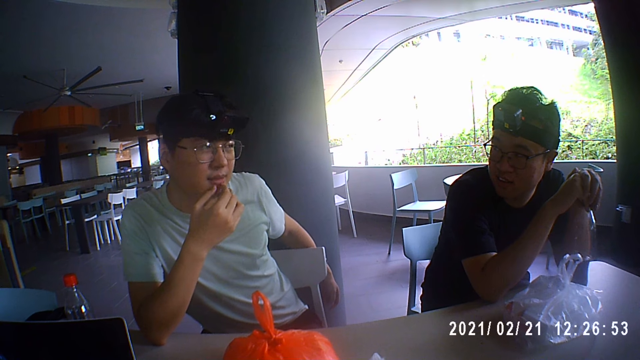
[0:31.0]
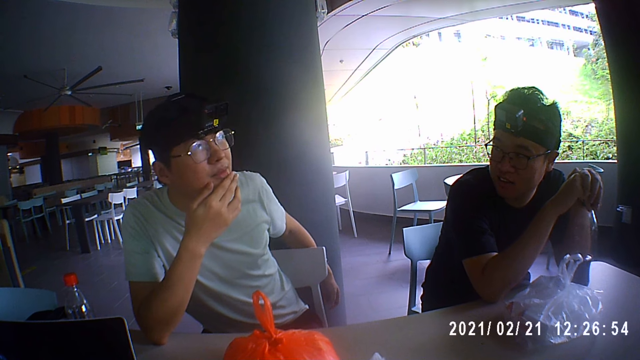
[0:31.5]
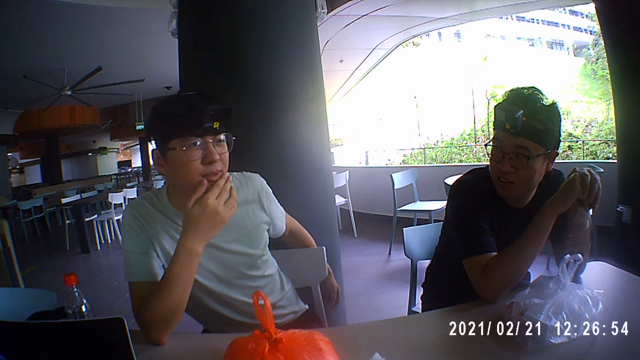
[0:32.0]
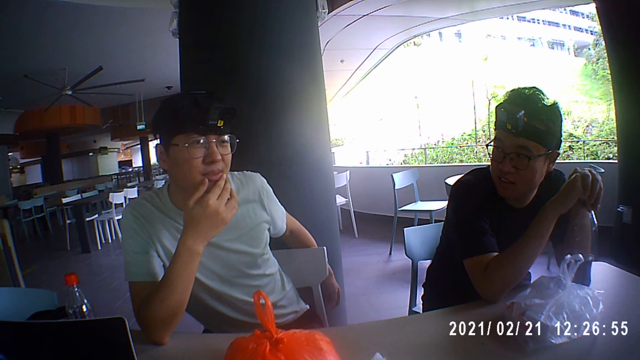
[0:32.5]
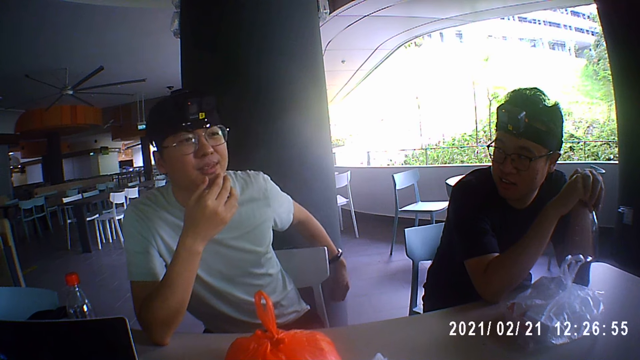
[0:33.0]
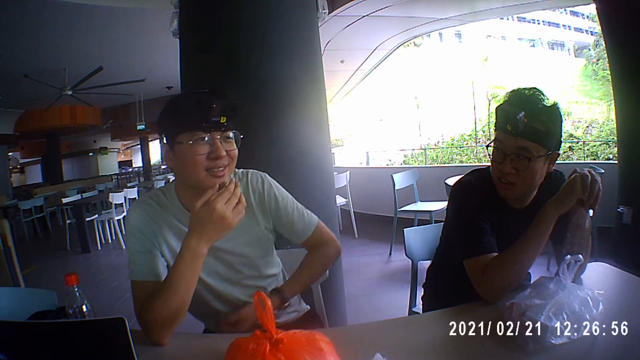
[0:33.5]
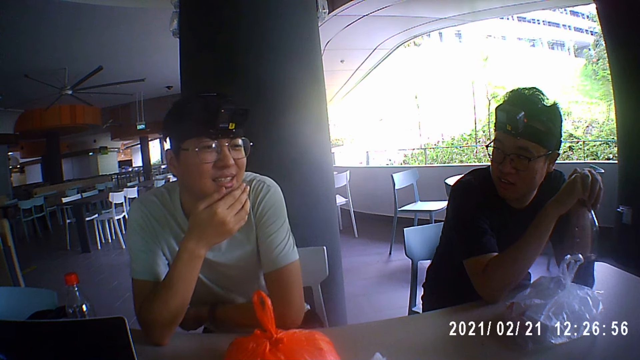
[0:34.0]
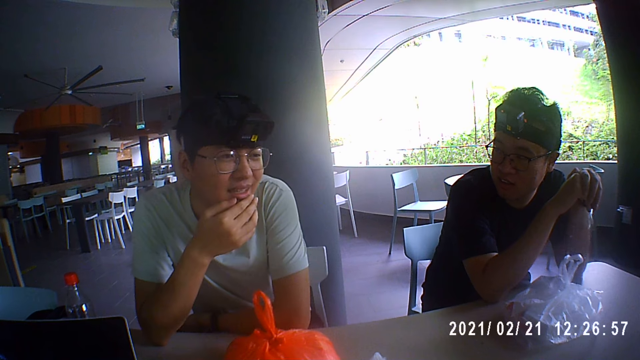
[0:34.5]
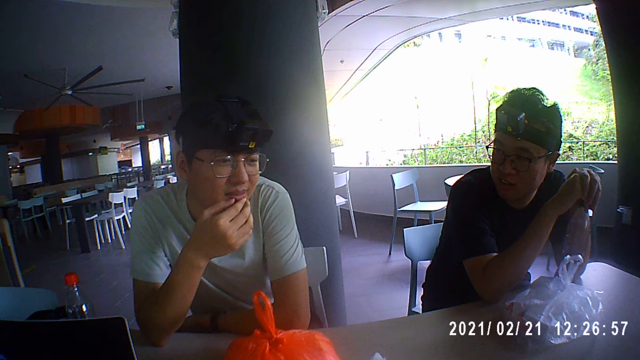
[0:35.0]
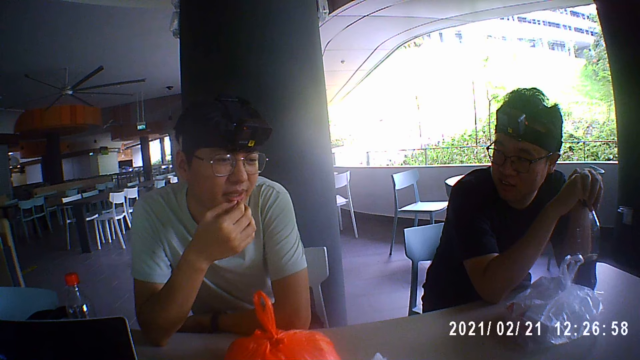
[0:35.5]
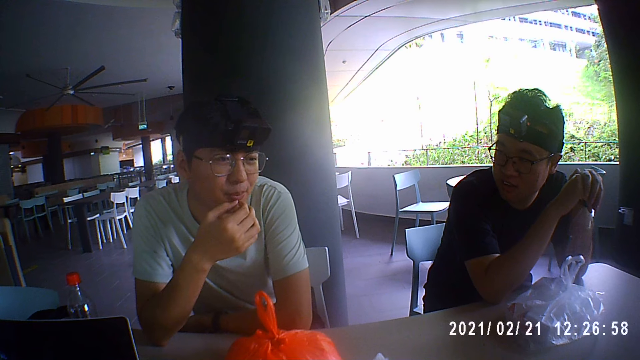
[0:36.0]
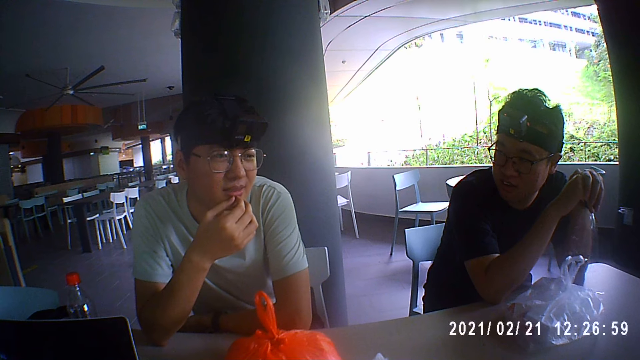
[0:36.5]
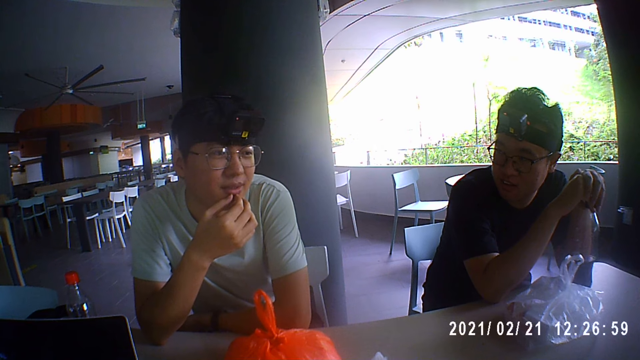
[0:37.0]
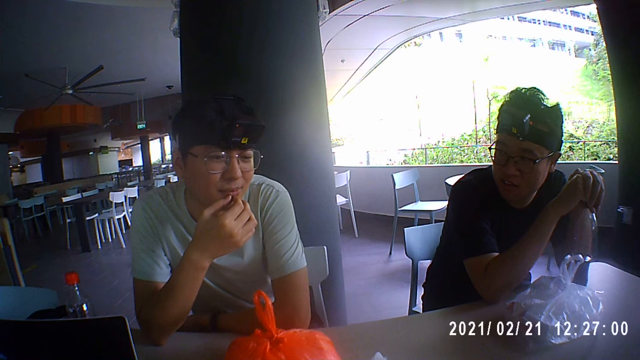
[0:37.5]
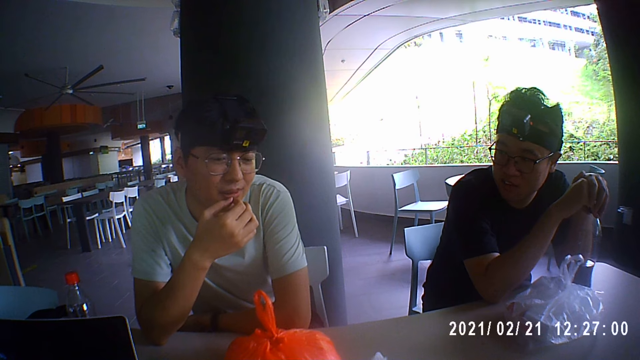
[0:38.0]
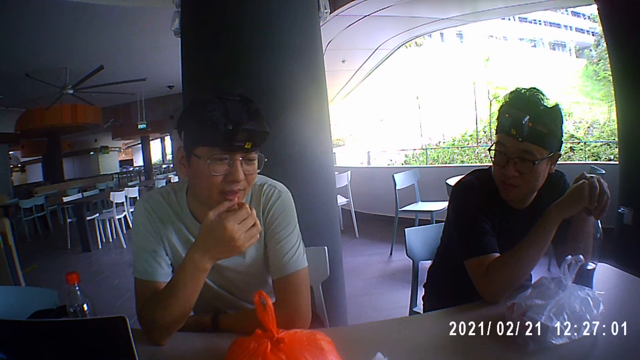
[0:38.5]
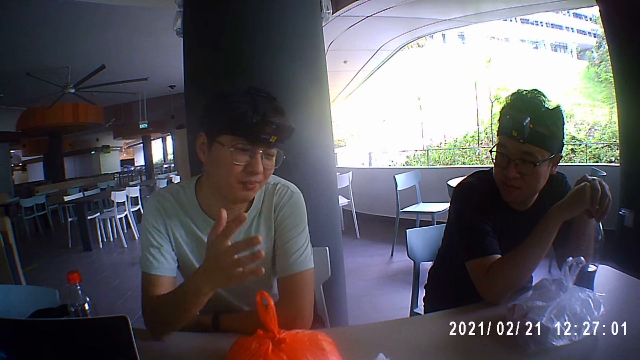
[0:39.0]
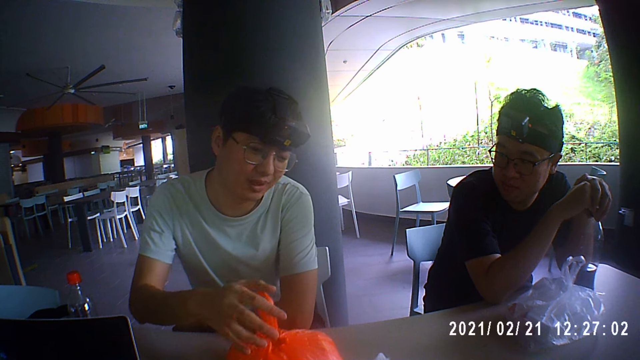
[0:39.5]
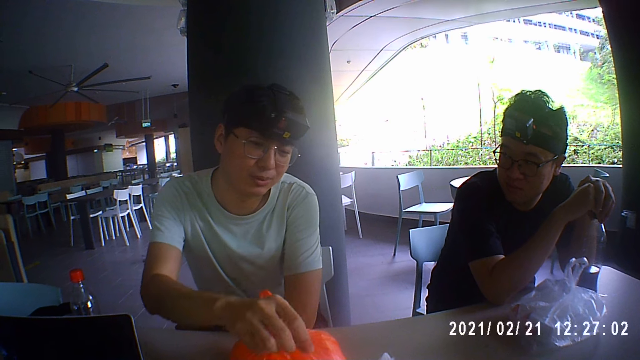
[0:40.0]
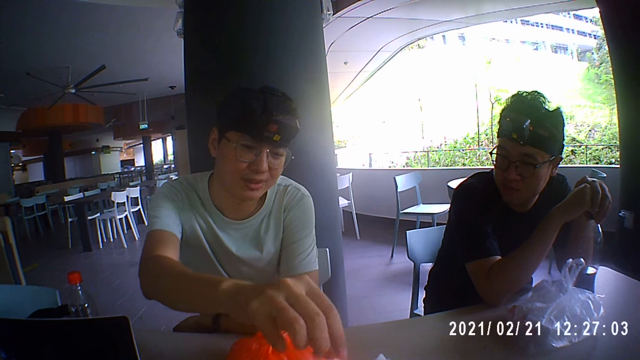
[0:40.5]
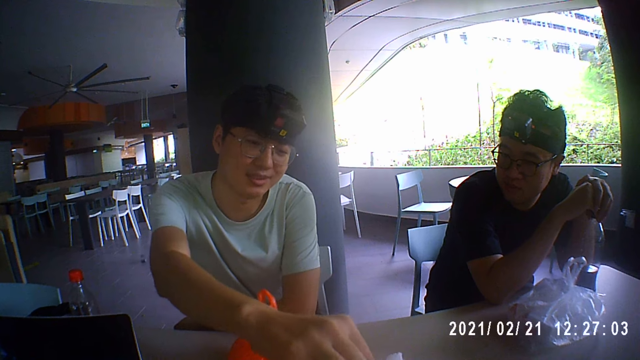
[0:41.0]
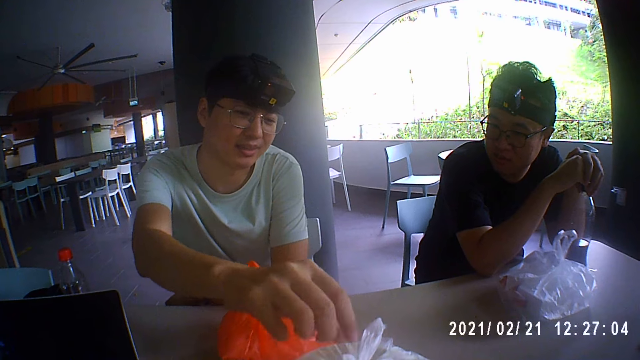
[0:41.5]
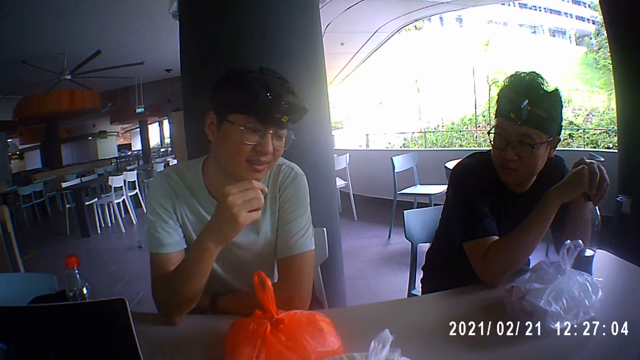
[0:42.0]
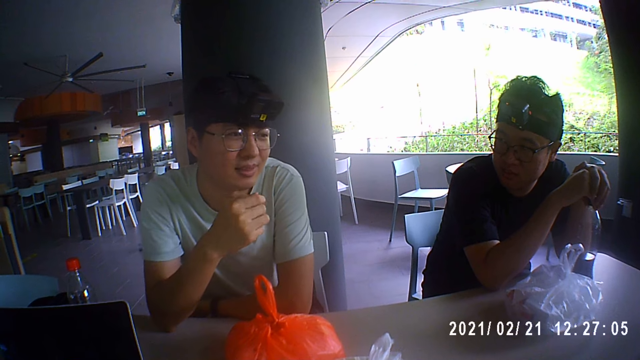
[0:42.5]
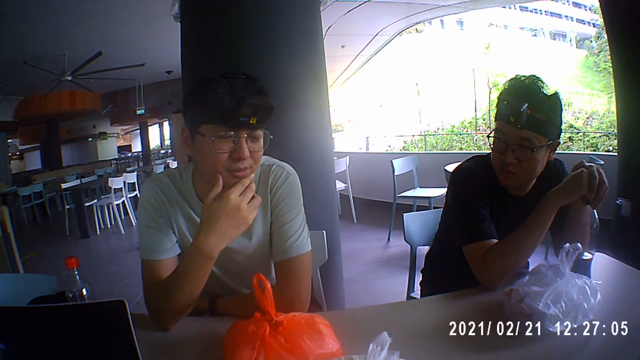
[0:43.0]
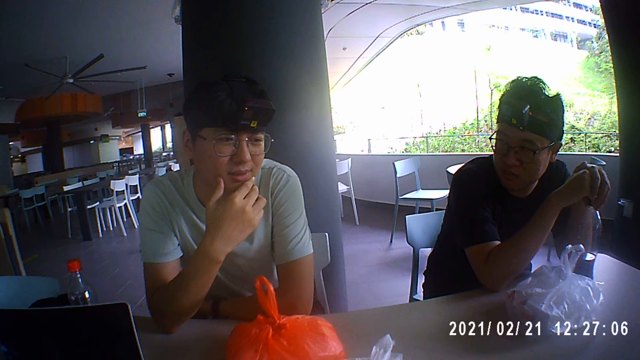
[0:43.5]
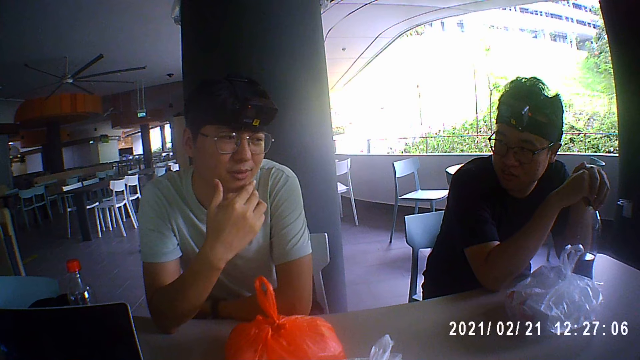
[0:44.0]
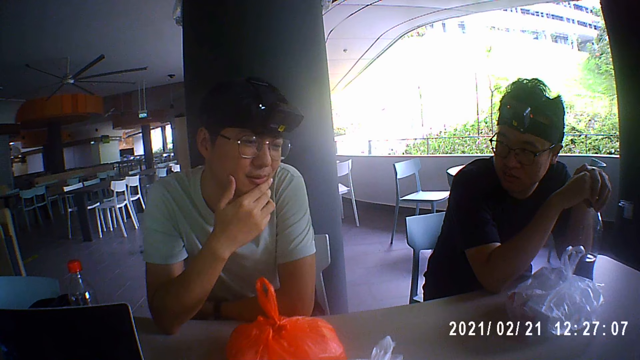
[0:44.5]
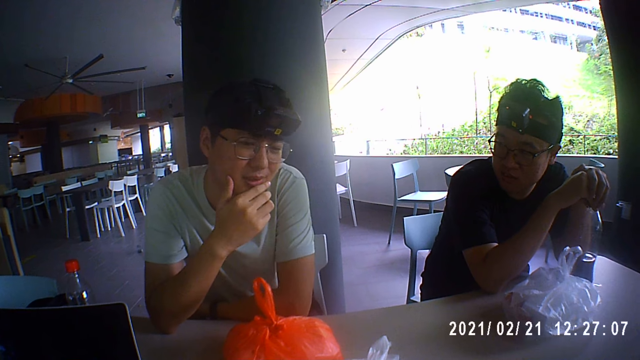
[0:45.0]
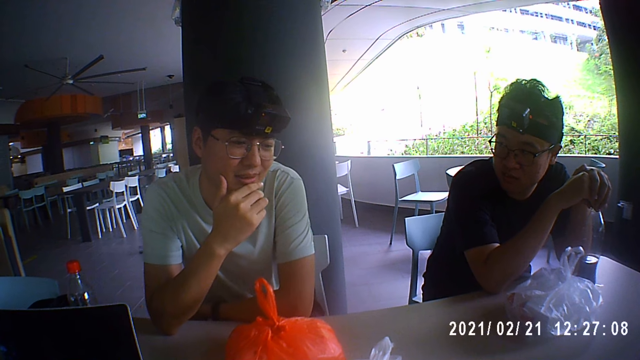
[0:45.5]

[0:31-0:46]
The first person puts his right hand on the table. He touches the plastic bag with the left hand. He touches his chin with the left hand.

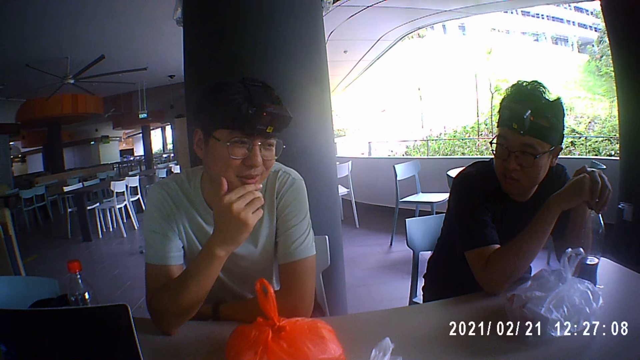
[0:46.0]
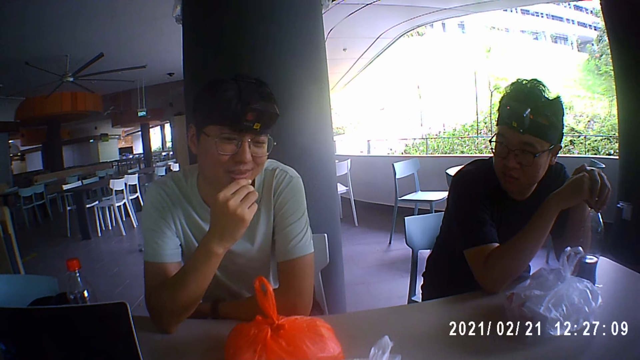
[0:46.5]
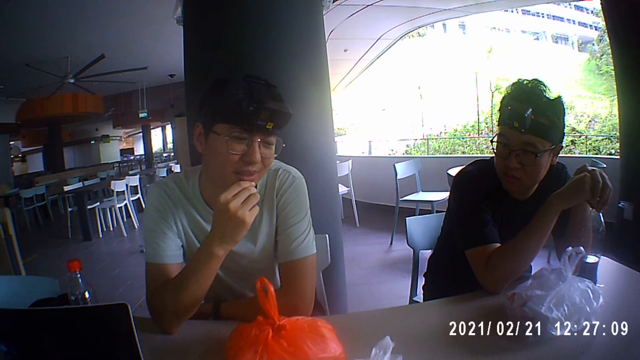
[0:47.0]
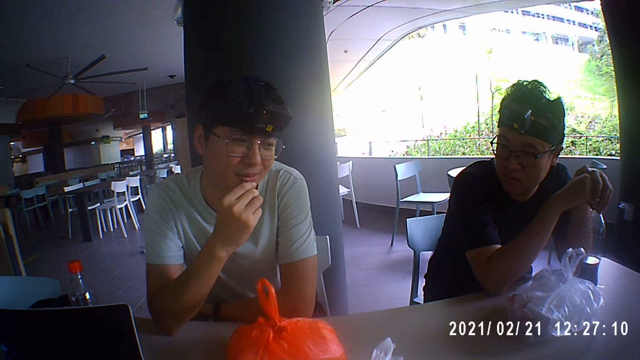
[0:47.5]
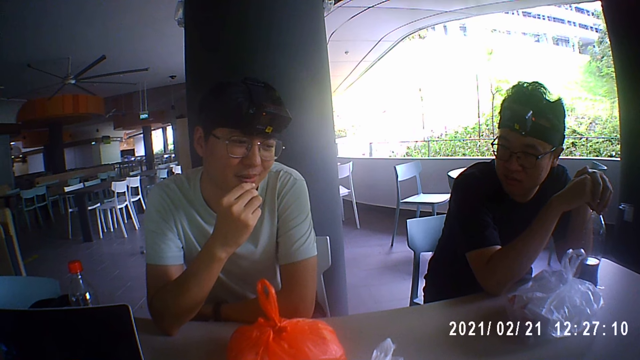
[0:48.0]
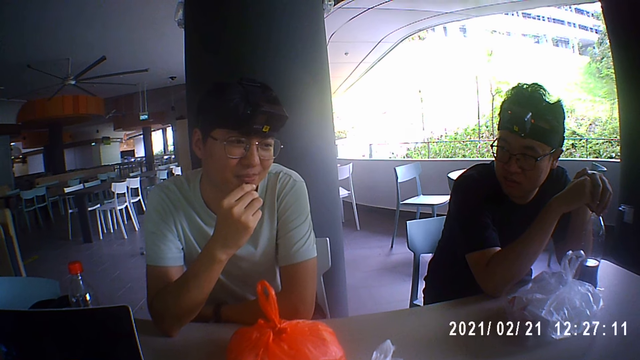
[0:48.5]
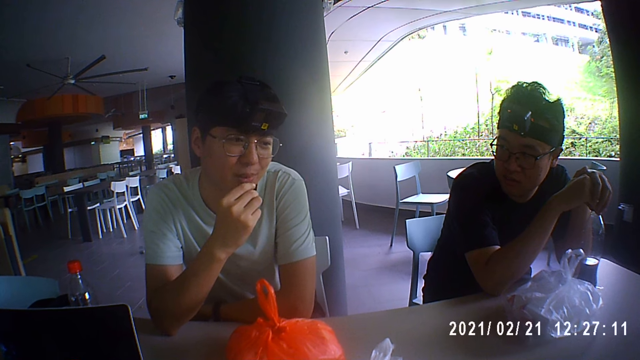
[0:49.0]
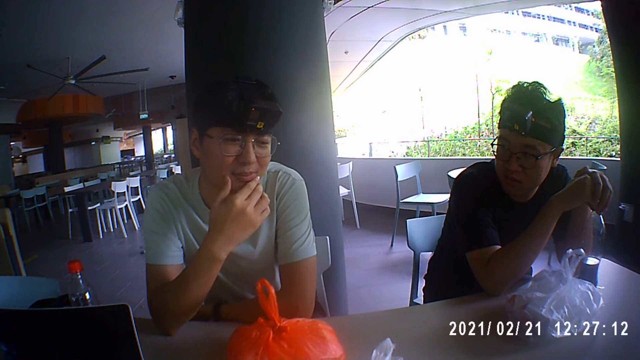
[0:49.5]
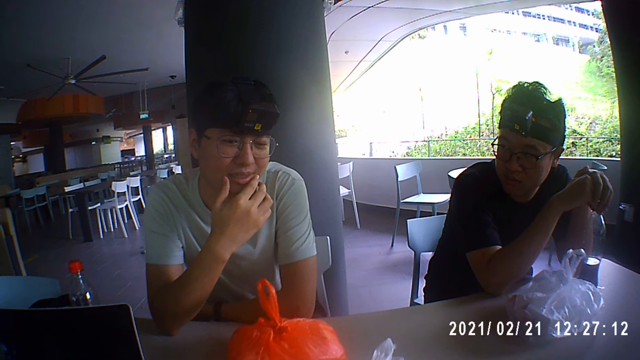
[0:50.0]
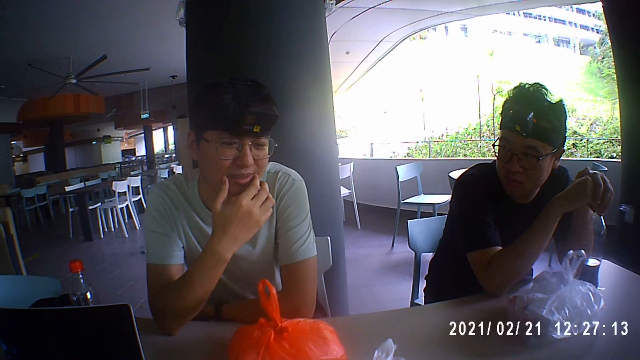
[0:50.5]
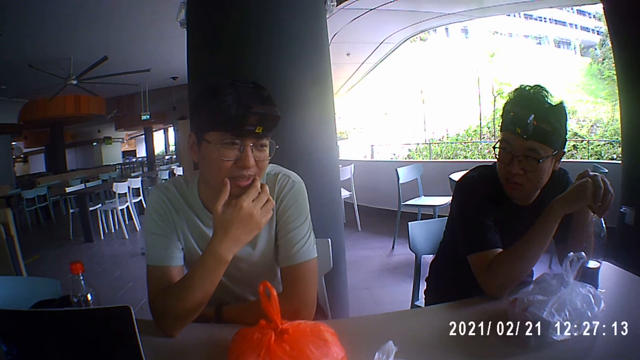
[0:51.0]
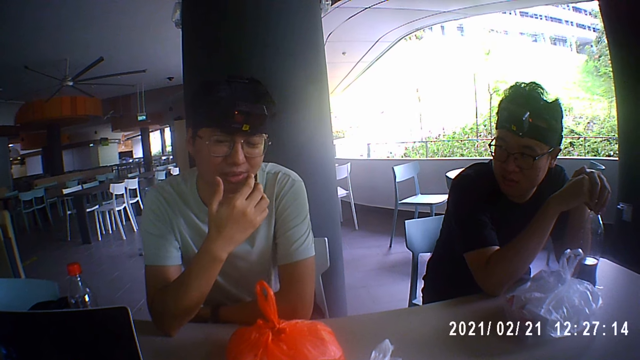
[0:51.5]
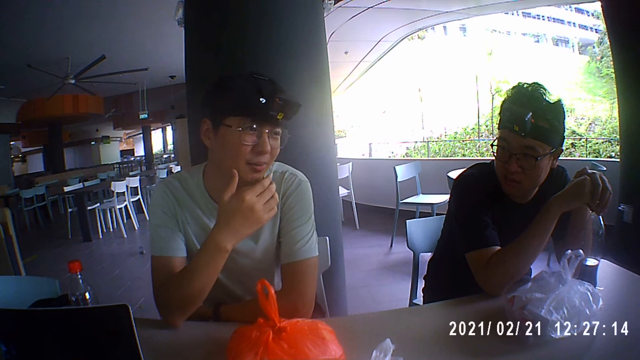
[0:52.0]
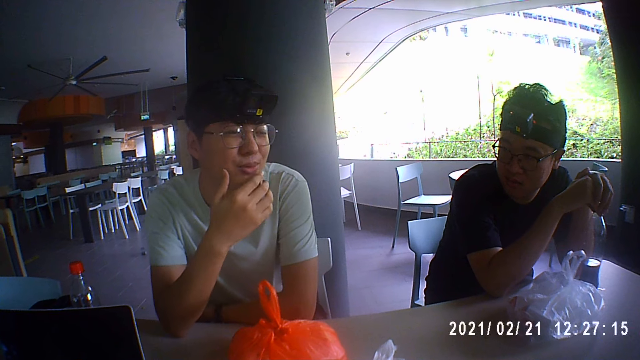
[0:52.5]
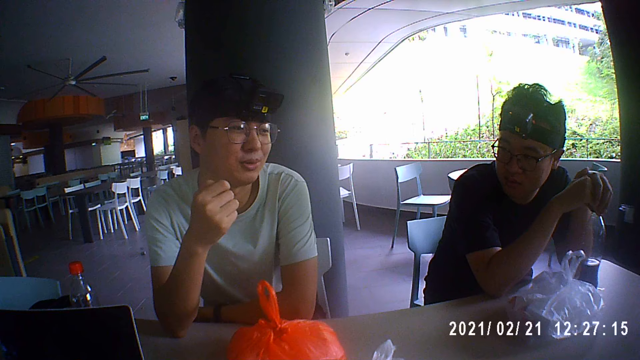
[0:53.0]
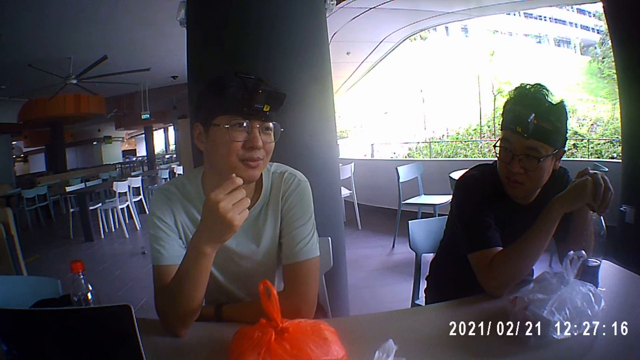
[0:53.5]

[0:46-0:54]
The first person moves his left hand.
